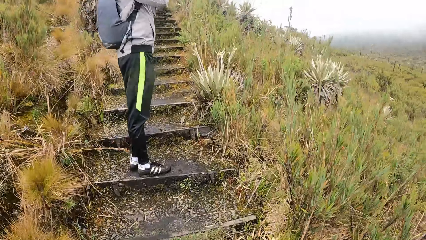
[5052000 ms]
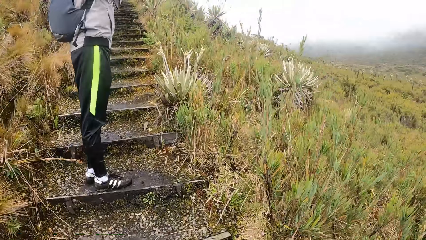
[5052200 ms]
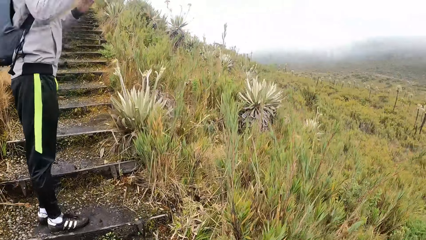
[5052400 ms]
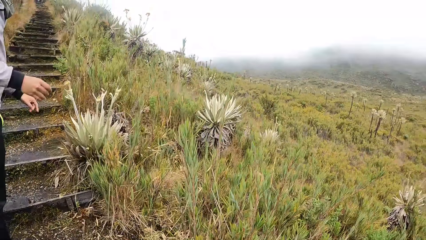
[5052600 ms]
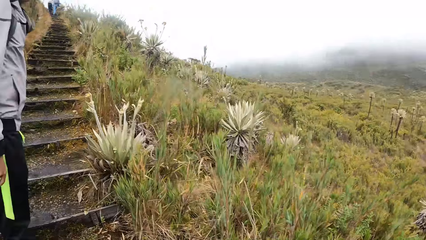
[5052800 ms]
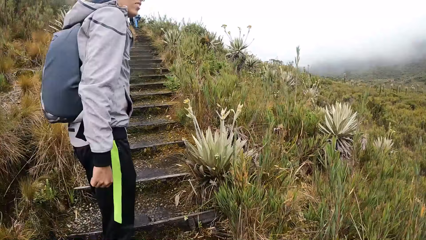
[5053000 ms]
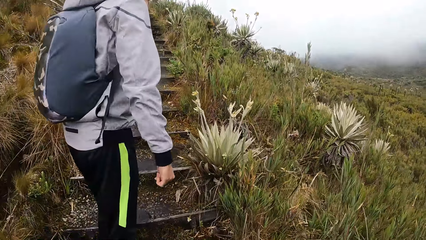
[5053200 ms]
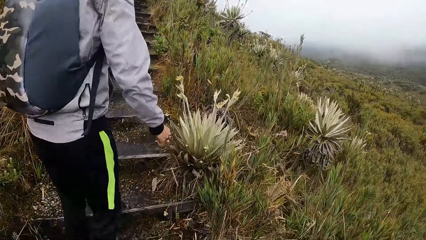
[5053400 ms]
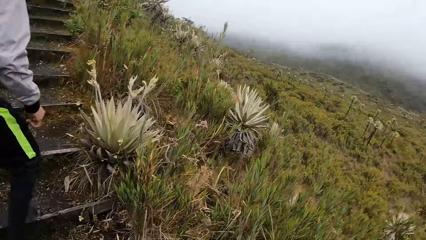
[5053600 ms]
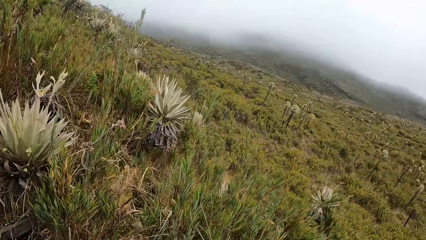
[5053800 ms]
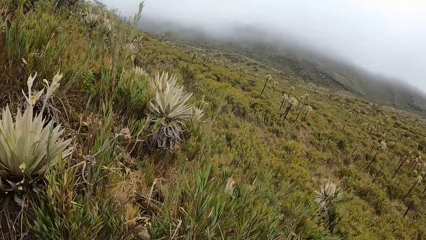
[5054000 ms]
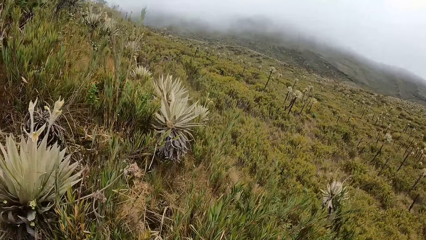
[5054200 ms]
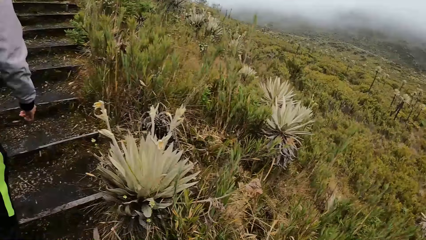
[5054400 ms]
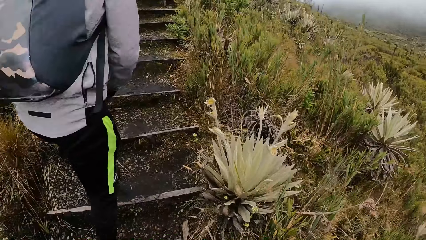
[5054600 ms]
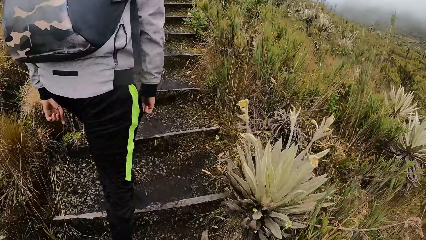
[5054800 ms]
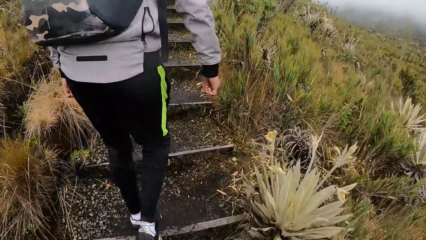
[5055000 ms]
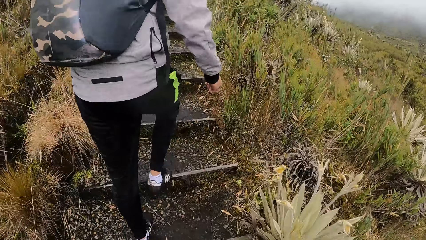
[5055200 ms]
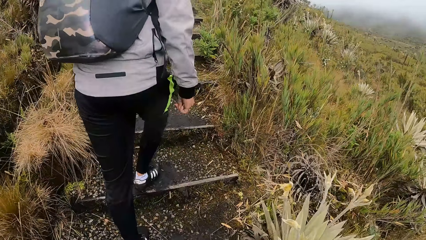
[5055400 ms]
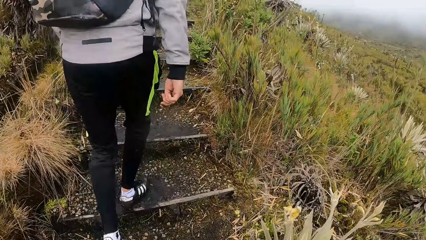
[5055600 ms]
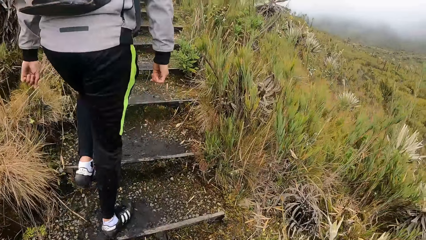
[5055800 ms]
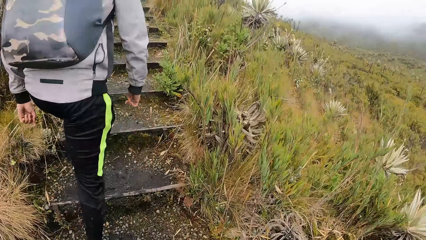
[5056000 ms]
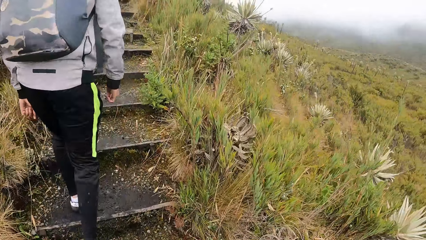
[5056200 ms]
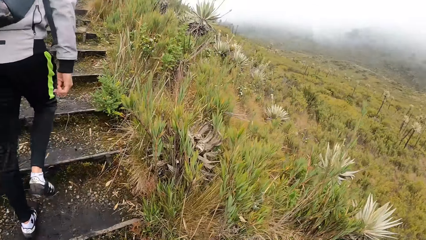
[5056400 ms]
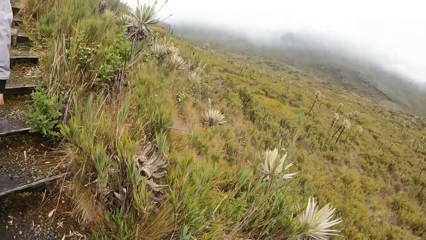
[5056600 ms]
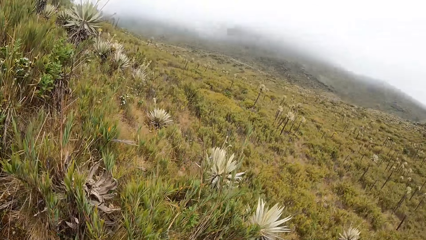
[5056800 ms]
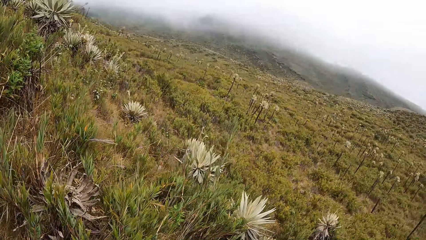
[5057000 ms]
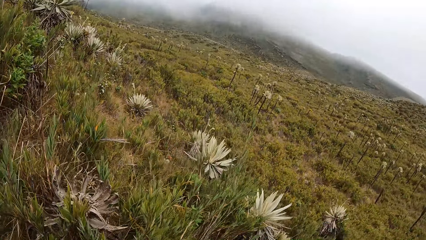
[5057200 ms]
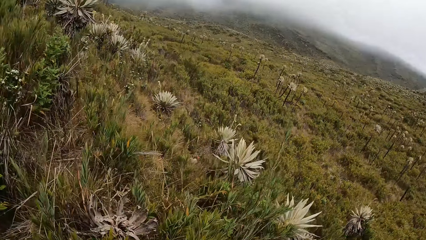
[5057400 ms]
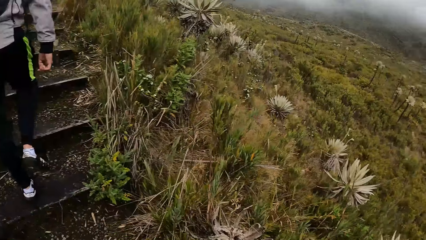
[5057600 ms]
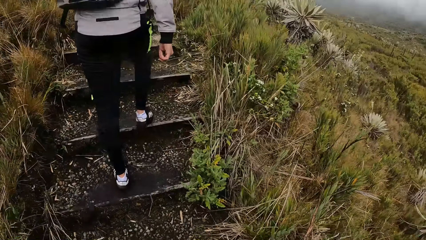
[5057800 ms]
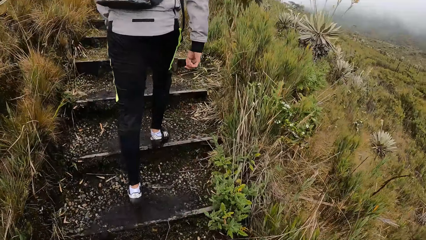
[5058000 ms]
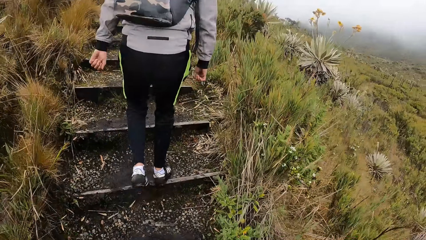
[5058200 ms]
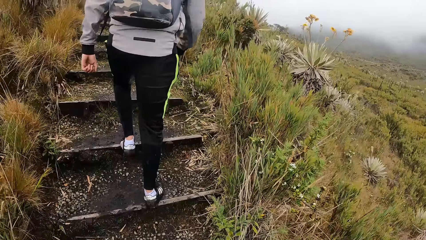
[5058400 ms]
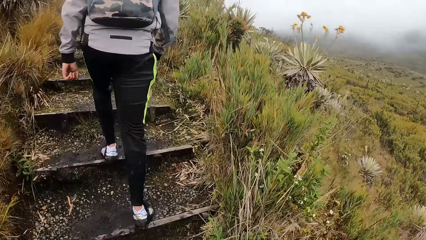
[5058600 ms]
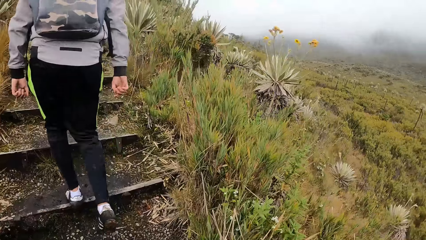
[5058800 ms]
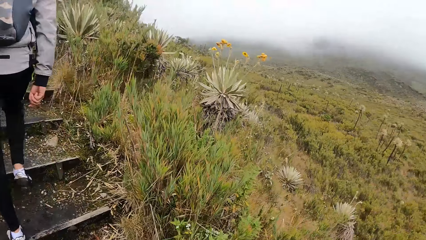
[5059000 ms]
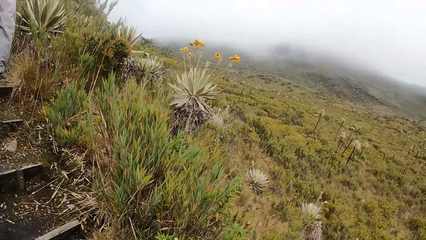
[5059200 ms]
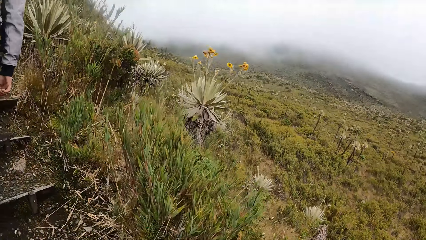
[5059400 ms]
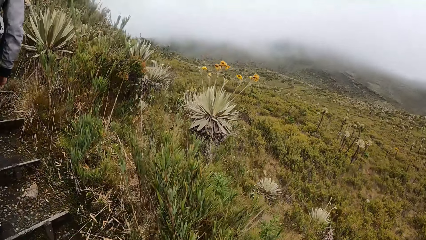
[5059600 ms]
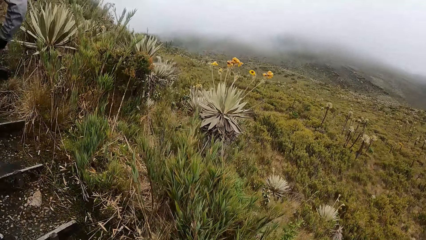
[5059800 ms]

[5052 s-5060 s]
The camera wearer climbs the stairs on the mountain.

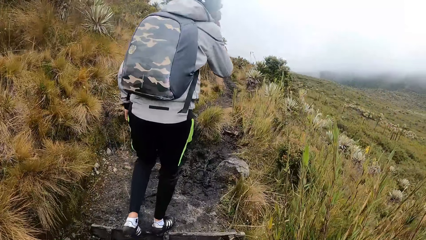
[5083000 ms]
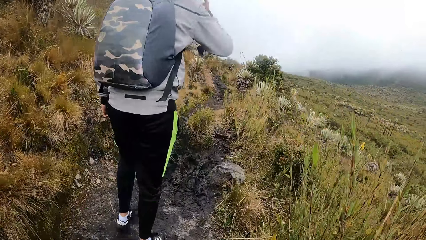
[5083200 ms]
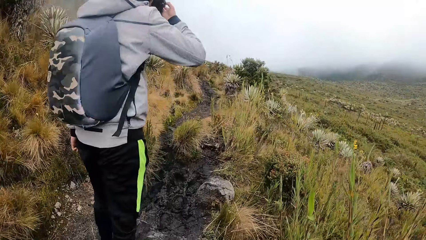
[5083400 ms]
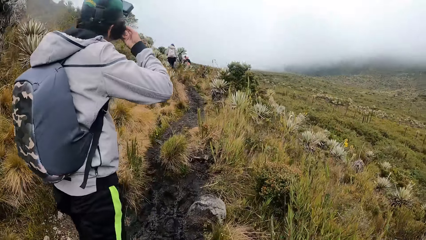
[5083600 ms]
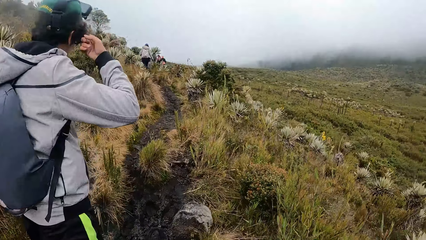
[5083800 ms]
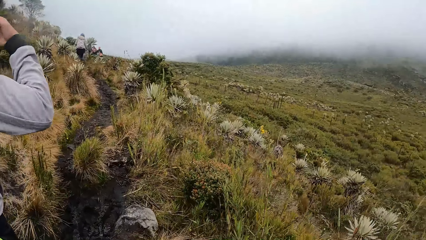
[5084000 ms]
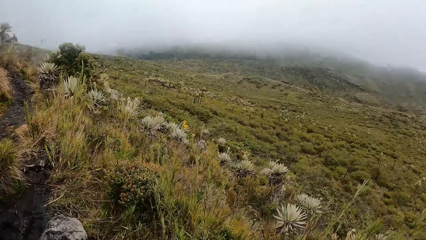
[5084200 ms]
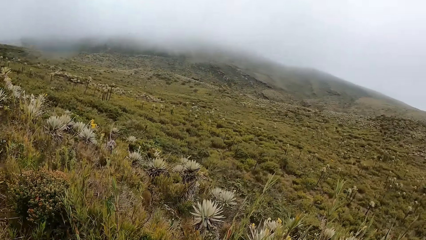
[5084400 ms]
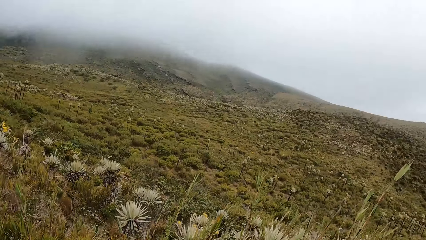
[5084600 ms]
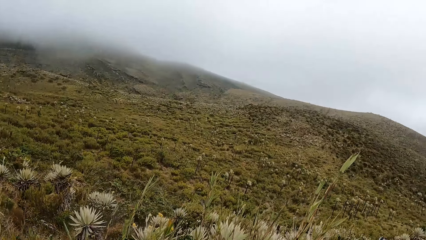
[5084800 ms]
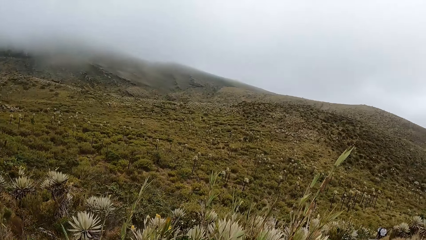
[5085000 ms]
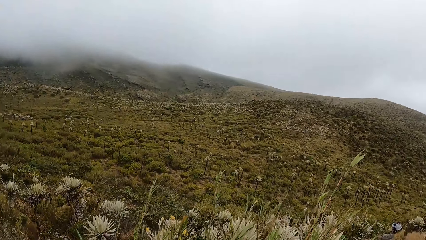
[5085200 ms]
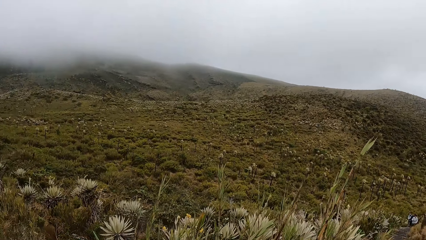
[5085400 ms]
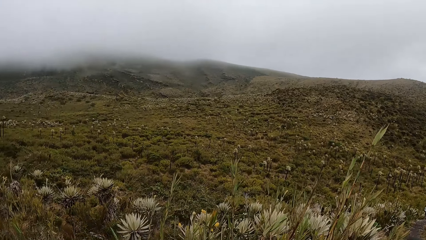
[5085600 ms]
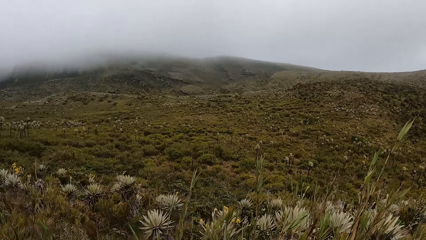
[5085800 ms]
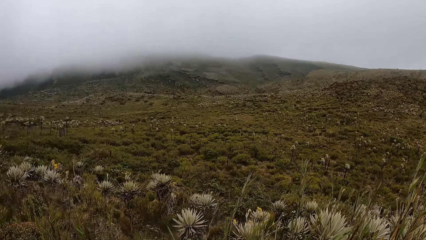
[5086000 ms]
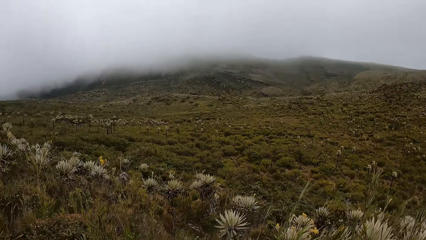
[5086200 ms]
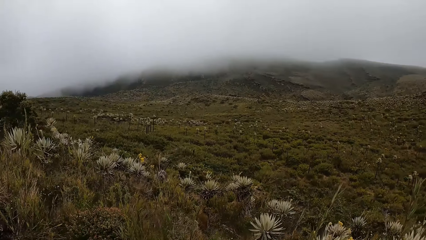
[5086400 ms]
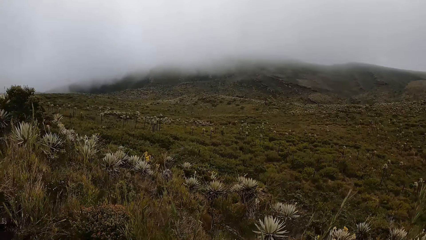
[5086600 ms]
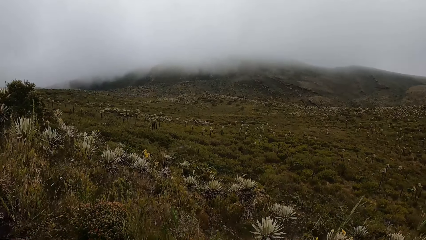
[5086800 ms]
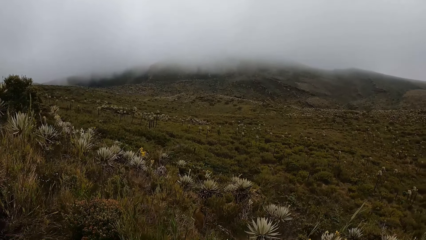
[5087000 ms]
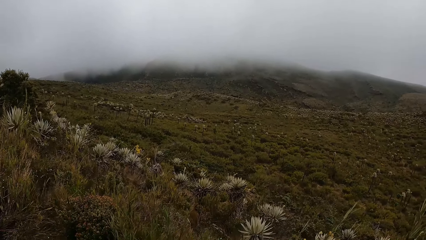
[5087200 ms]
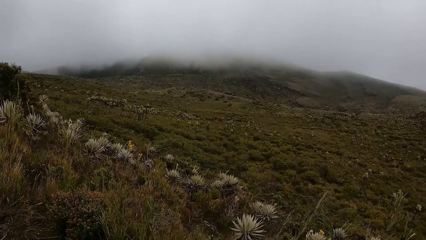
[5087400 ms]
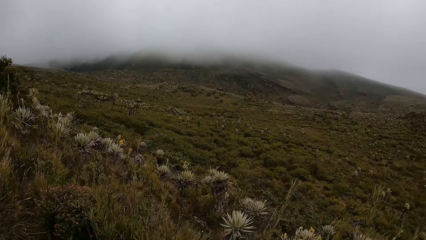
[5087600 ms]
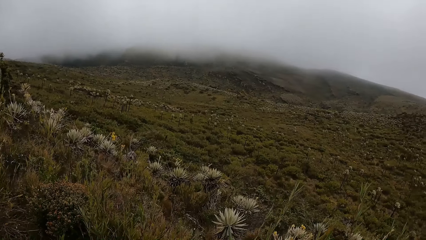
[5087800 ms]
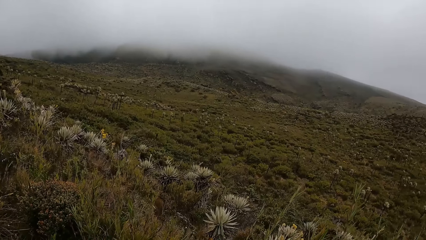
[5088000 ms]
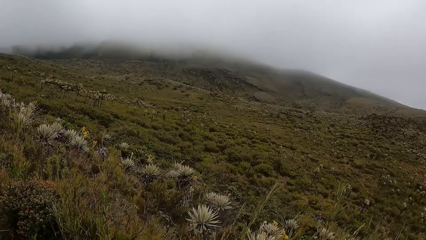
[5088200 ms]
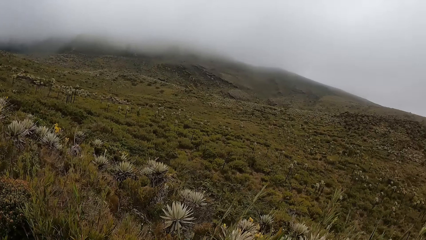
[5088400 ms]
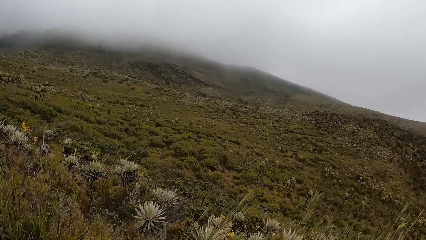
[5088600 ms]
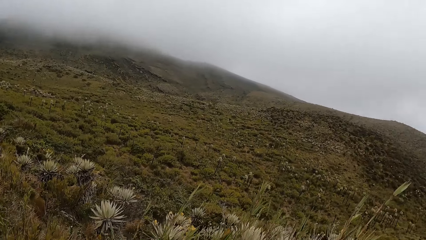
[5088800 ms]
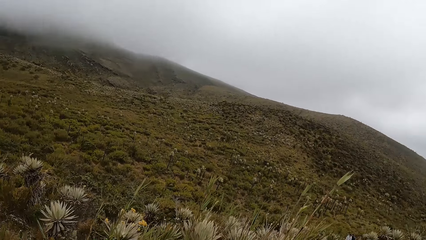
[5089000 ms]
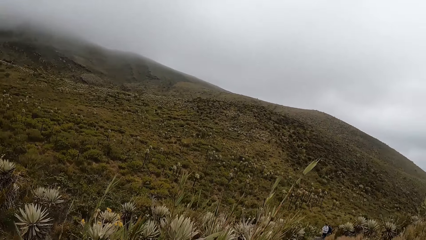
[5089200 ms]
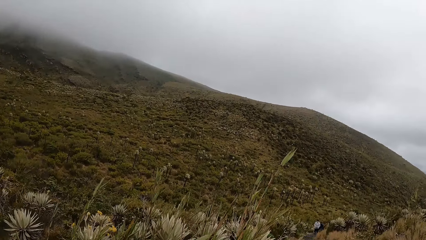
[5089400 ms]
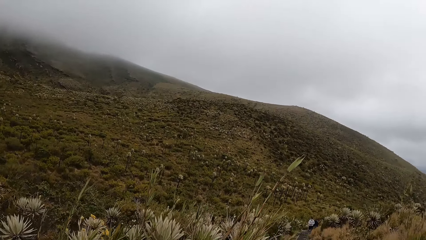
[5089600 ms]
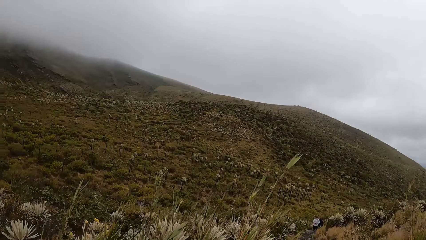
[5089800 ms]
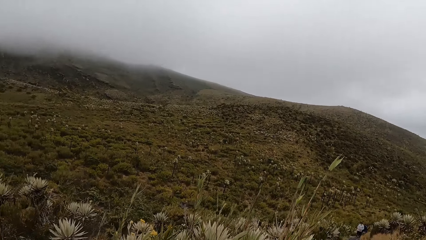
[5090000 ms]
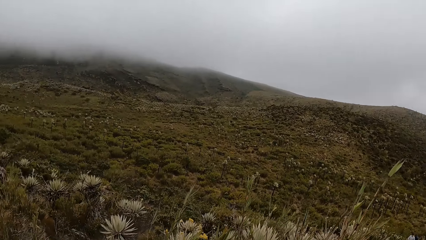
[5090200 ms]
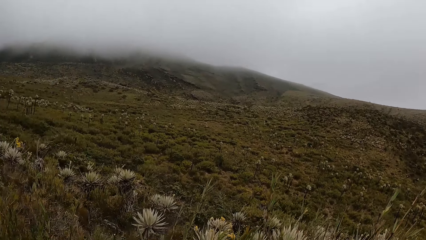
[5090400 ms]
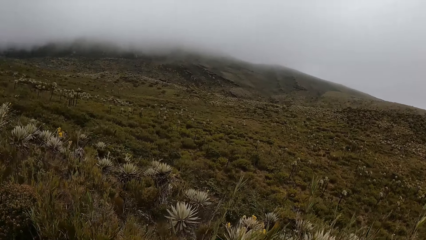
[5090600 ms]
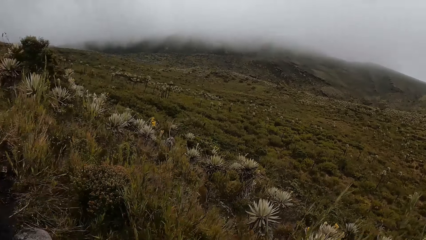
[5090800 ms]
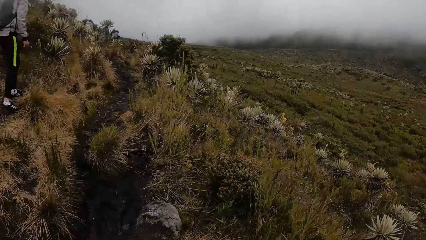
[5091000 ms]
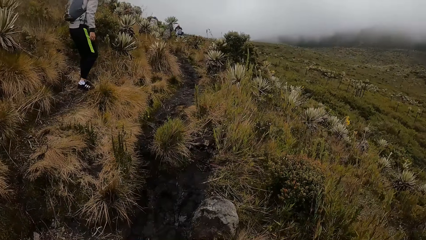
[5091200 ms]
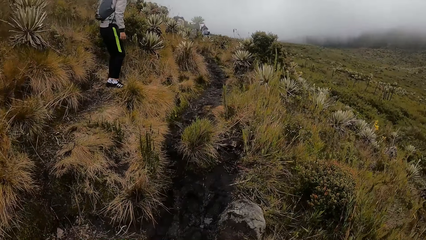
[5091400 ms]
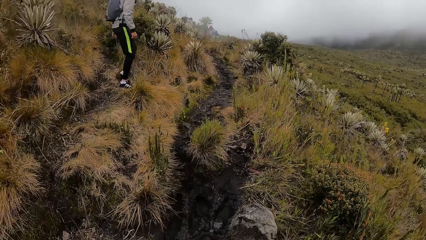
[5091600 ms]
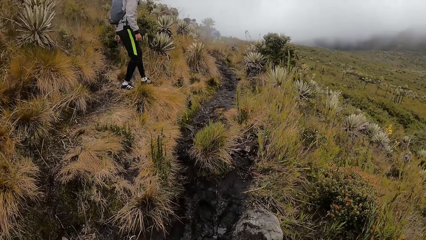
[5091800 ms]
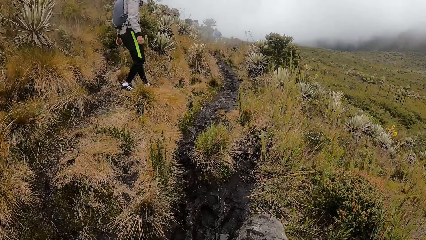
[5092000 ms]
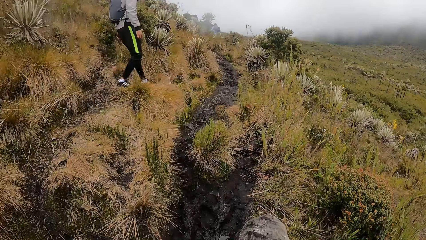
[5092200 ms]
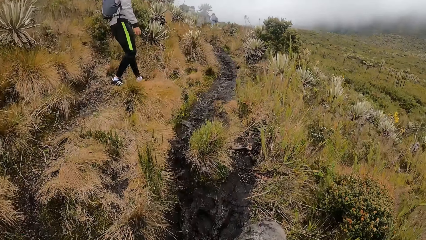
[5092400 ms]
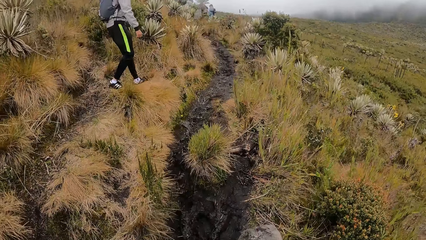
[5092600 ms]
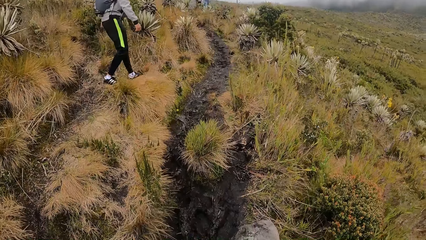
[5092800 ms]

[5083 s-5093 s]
The camera wearer glances around the field.
